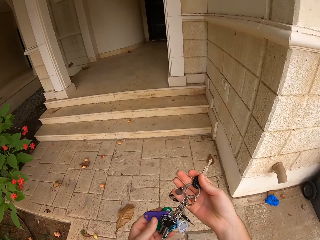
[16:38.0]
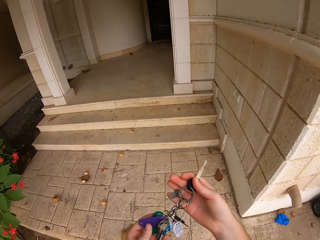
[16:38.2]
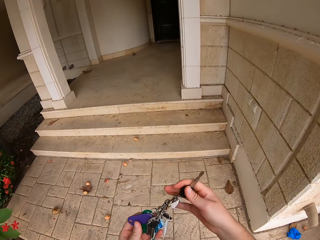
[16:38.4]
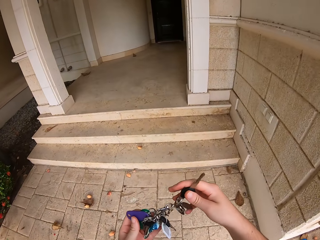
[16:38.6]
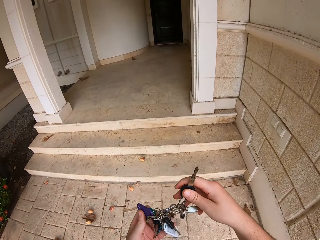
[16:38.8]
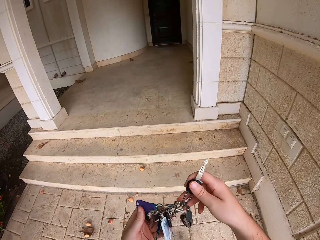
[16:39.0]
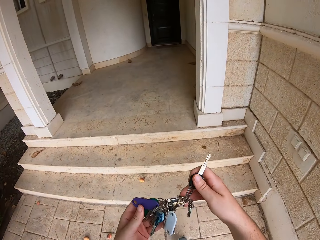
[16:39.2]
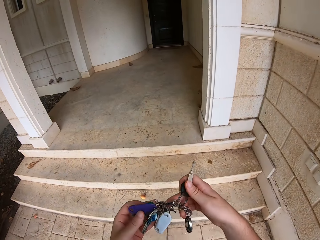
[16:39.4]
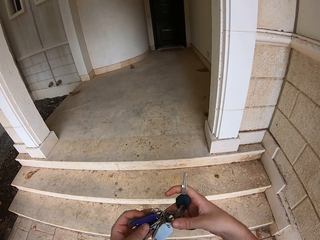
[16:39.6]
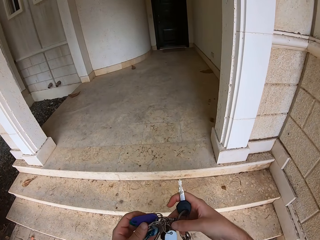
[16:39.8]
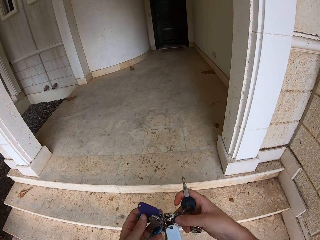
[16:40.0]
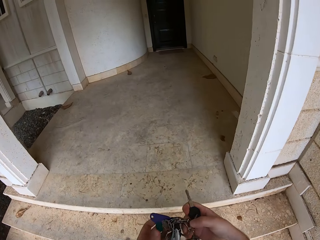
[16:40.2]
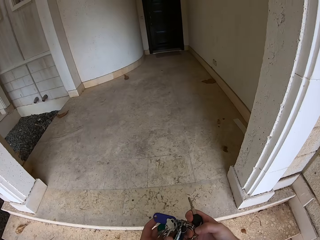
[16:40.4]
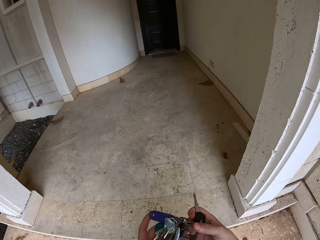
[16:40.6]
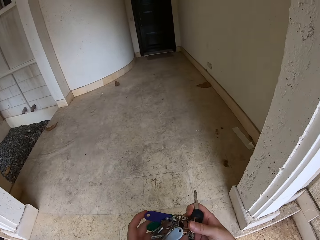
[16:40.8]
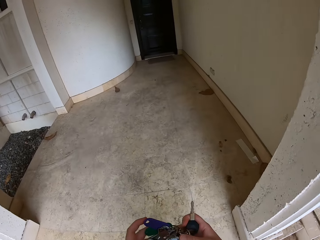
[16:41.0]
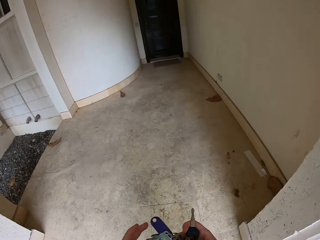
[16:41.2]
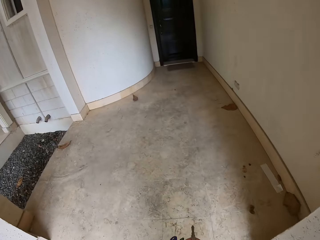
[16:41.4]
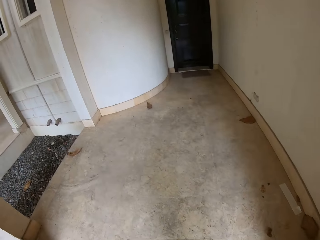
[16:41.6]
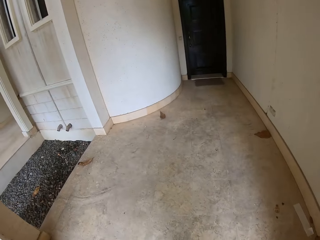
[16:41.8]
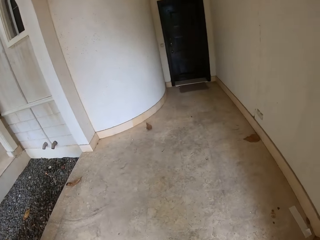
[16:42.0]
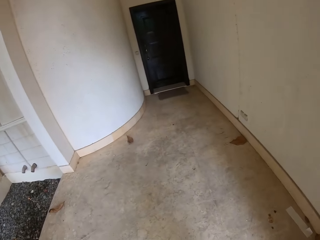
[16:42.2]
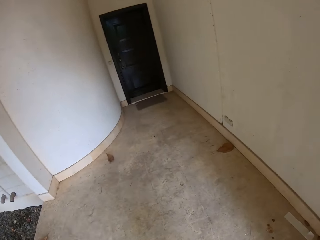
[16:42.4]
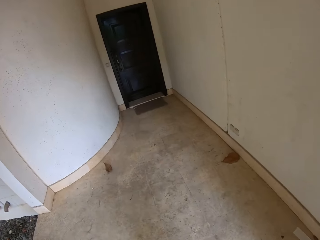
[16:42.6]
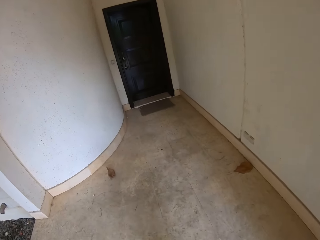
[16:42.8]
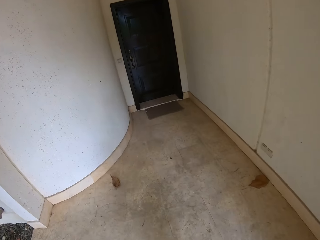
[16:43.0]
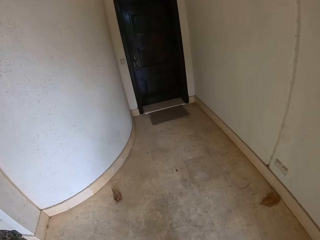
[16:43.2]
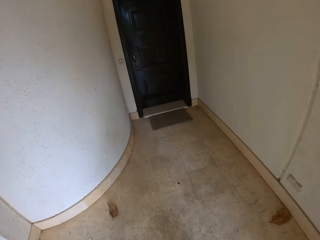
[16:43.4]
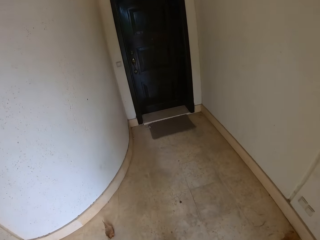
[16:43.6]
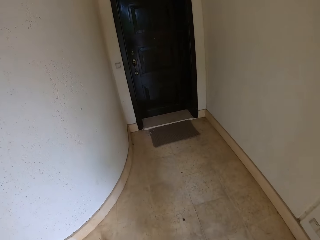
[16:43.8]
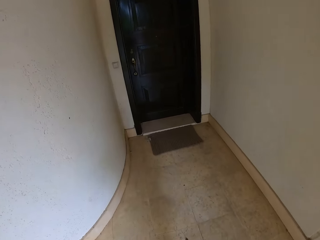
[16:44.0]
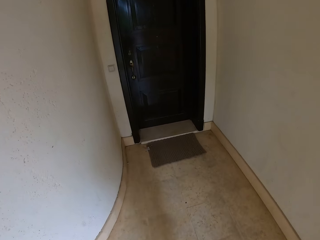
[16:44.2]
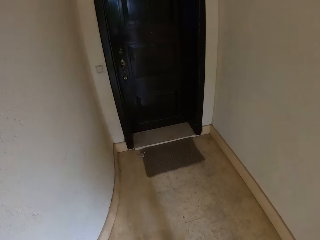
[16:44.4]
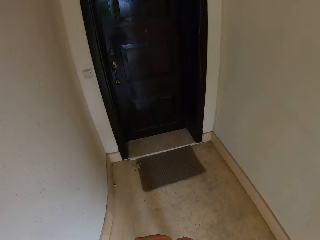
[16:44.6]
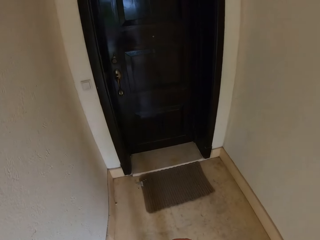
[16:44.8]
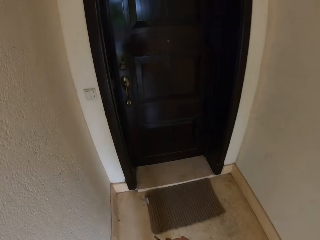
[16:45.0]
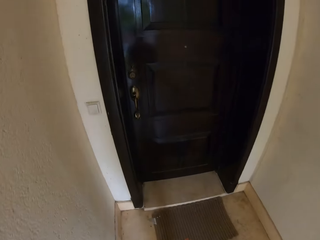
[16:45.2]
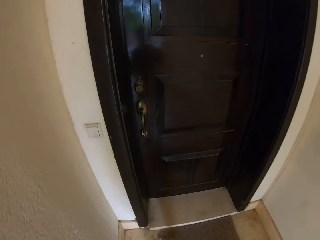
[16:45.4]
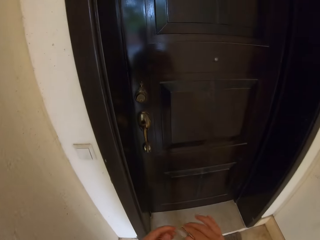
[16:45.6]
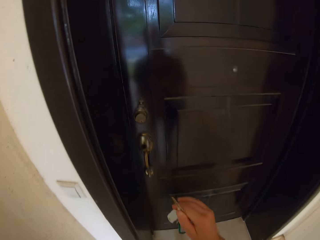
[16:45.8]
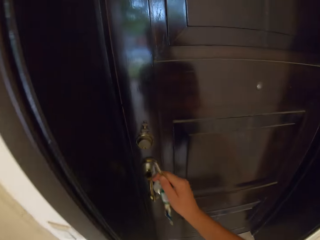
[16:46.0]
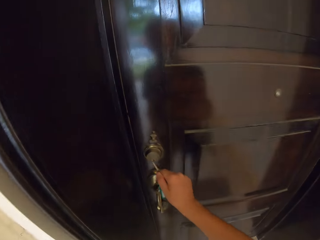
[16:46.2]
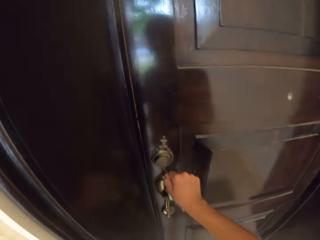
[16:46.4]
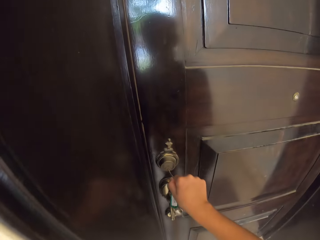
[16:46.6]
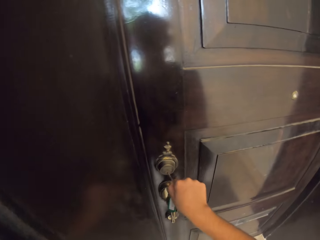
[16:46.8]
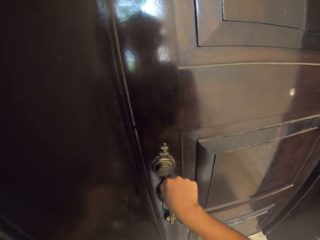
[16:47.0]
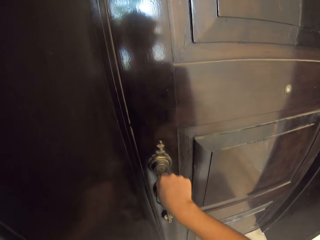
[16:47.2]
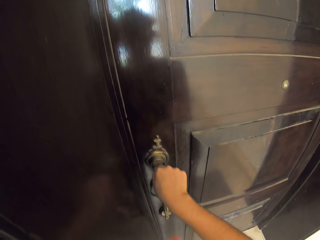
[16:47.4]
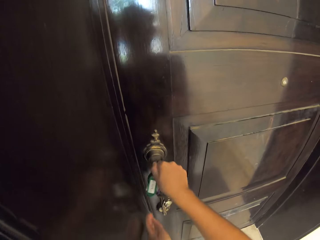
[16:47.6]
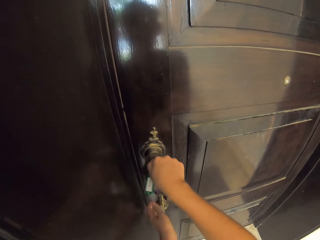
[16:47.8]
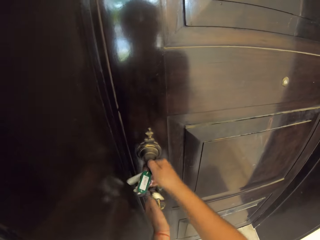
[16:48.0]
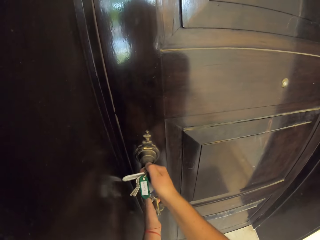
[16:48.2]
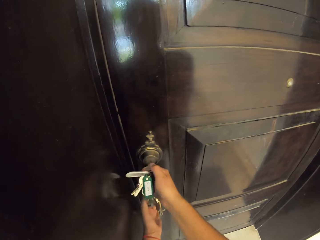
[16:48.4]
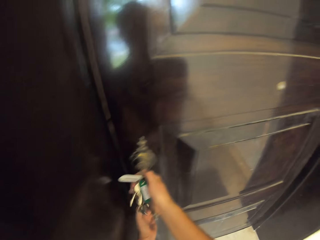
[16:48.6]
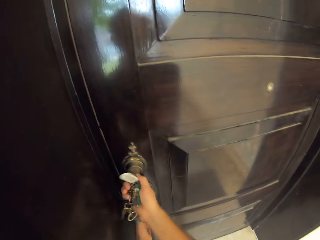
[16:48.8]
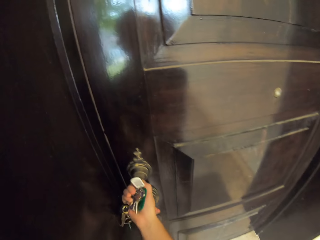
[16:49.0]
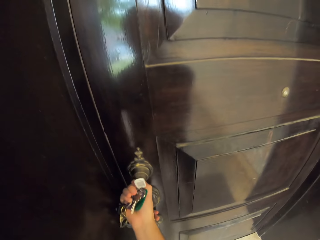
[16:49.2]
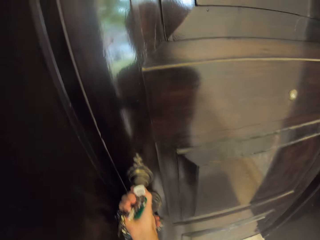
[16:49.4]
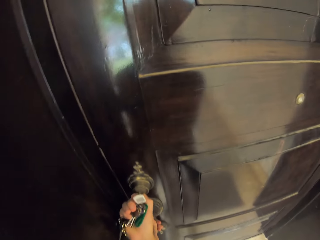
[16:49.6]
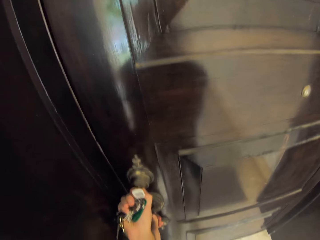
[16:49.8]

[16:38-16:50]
The camera wearer handles the keys. They walk towards the door. They open the door with the keys. They insert the key in the door.

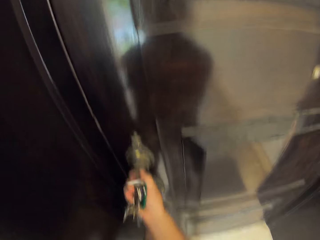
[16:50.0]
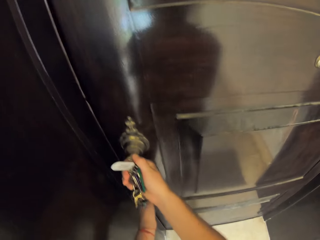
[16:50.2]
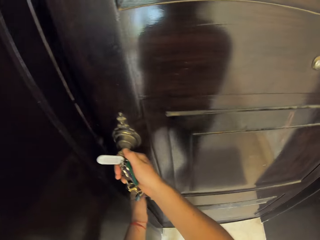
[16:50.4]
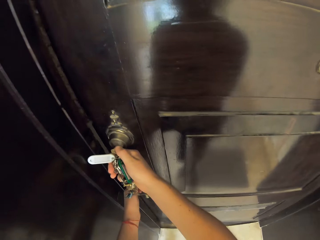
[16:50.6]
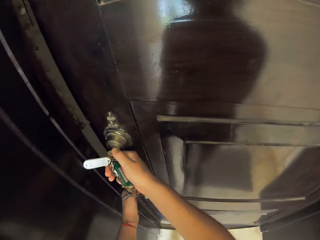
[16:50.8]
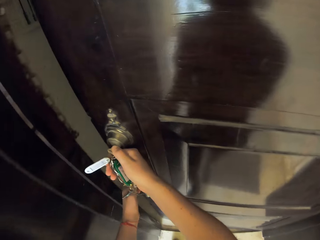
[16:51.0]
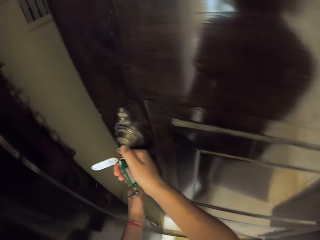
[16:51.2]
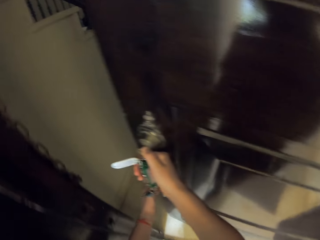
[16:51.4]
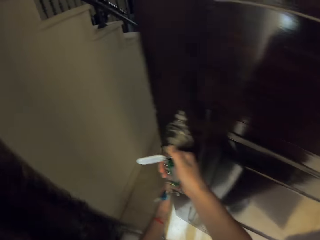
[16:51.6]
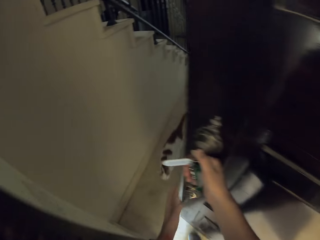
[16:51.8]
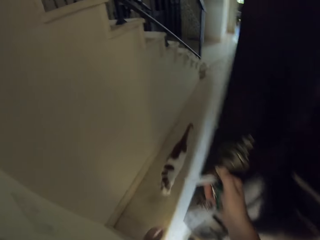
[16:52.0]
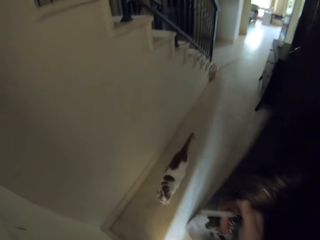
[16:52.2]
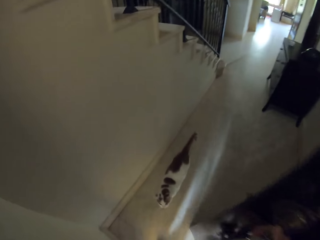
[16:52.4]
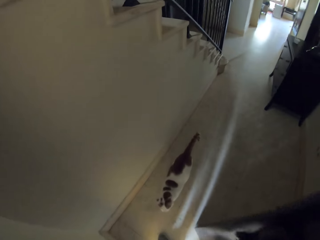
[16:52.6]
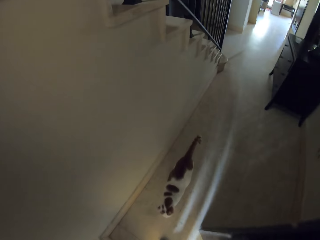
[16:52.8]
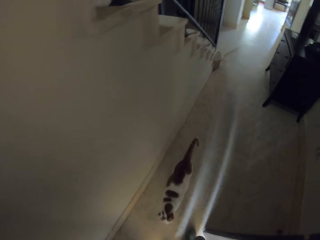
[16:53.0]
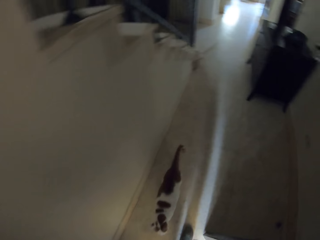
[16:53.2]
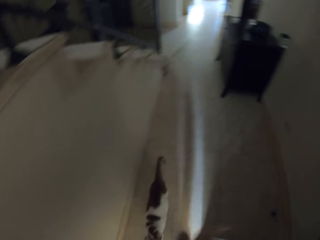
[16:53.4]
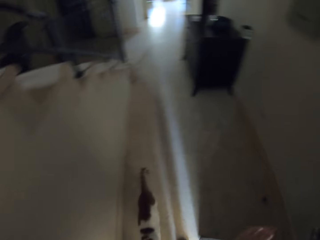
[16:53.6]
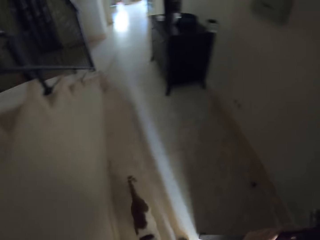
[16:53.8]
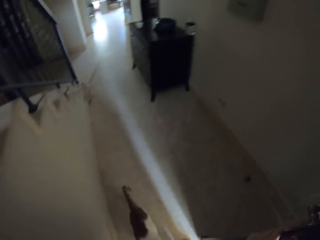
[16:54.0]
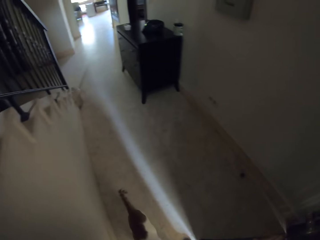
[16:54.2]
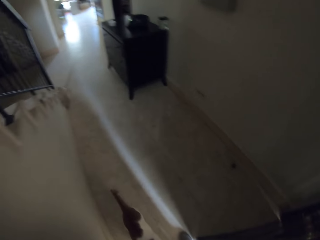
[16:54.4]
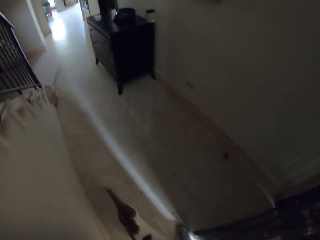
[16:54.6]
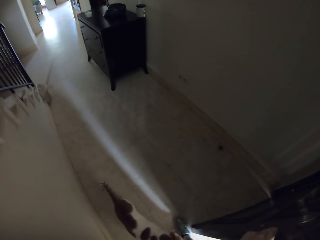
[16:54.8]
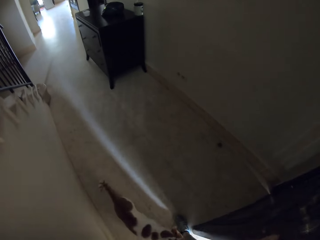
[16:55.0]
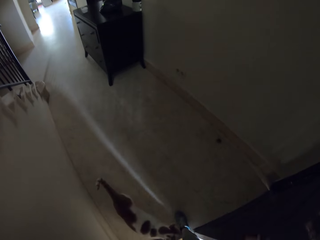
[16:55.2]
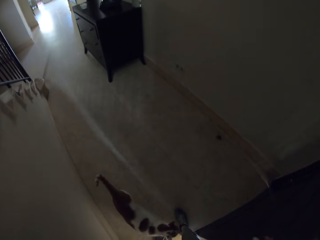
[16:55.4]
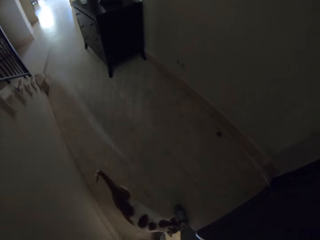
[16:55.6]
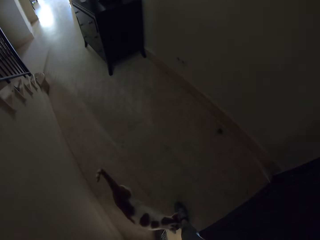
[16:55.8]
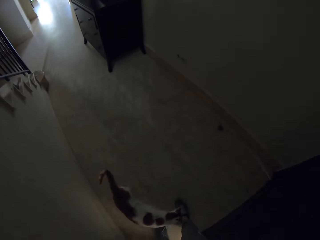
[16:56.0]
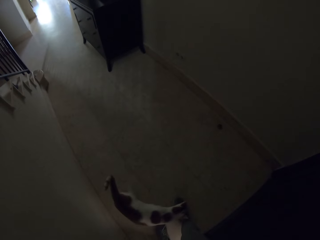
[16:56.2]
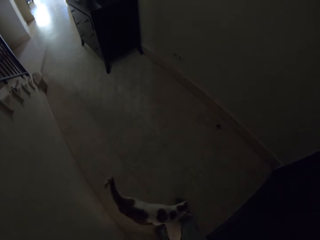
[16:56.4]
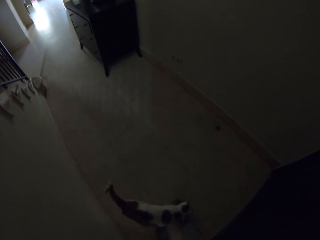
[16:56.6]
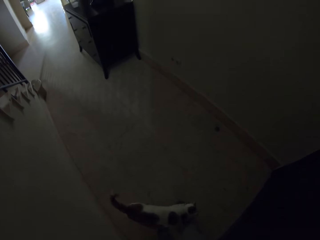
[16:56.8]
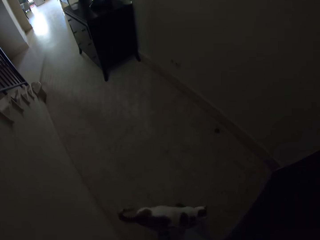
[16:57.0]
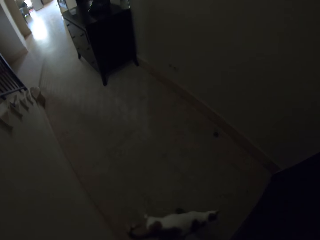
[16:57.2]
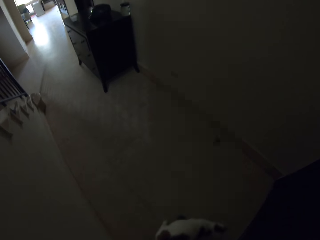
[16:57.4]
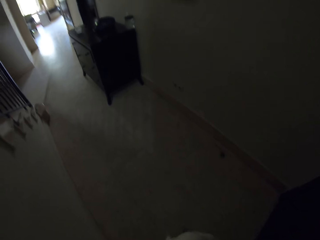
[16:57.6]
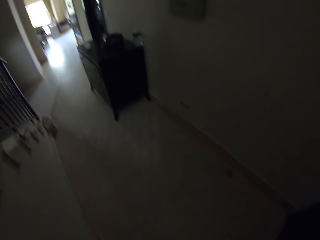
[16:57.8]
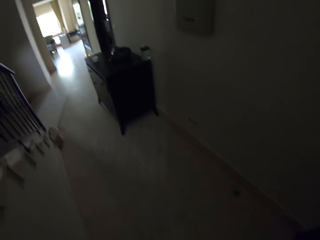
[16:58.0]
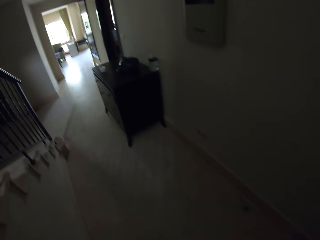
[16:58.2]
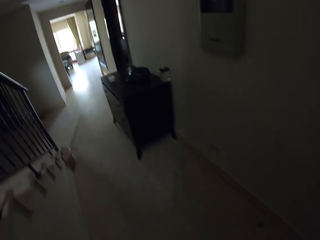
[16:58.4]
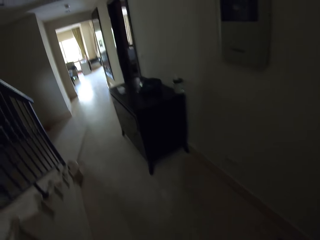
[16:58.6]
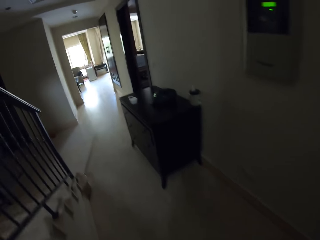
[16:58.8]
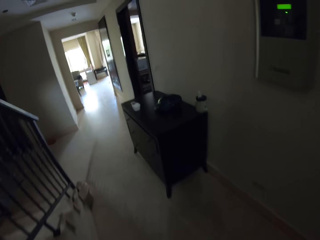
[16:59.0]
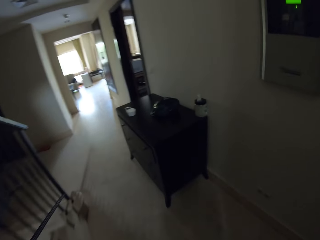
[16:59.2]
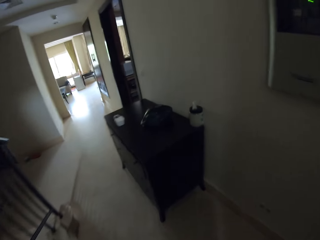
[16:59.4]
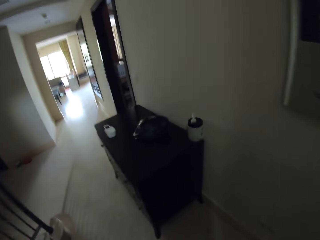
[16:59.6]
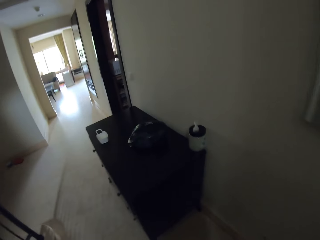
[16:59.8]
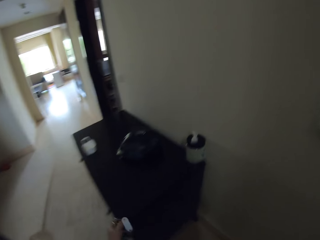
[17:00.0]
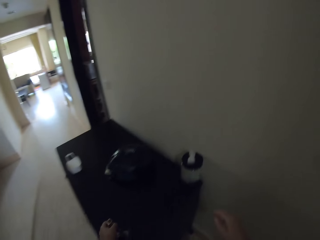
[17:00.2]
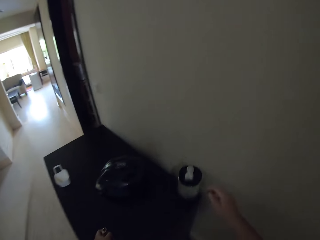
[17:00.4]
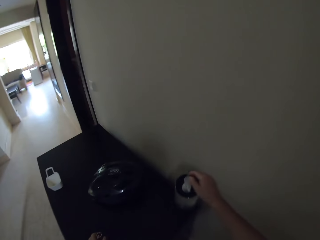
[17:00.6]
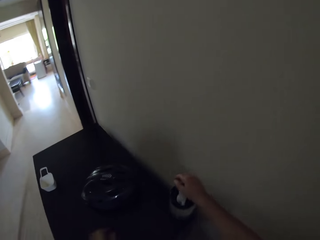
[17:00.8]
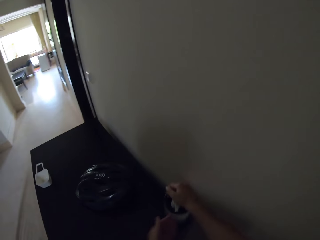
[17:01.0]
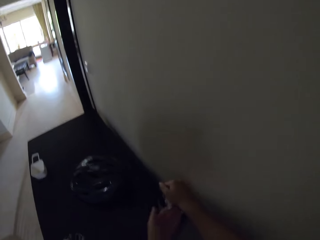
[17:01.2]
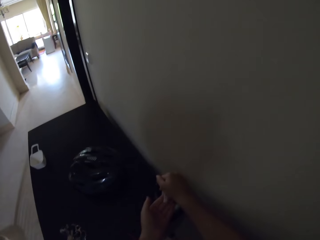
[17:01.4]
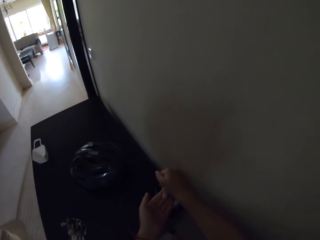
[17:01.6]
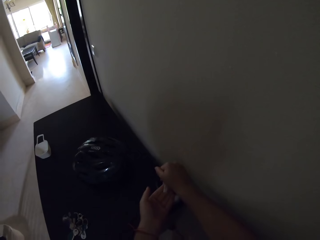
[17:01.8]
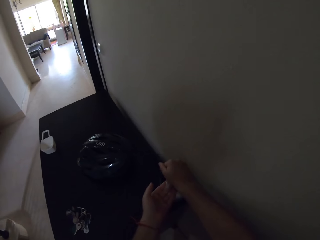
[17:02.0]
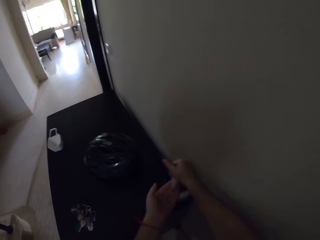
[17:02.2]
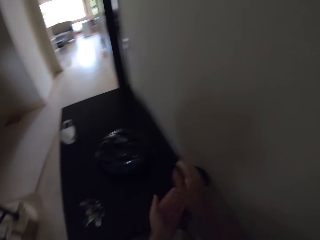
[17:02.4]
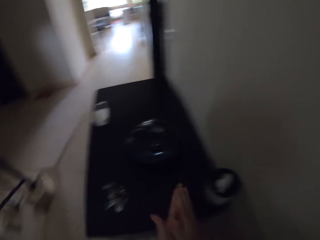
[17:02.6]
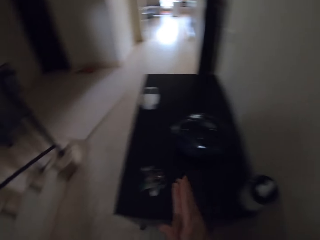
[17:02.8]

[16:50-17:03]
The camera wearer opens the door. They get into the house. They close the door. They walk around the house. They put sanitizer on their hands. They put the keys on the drawer.
